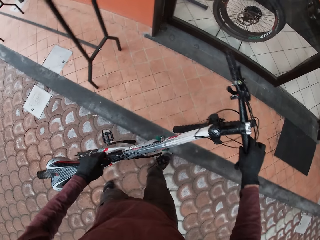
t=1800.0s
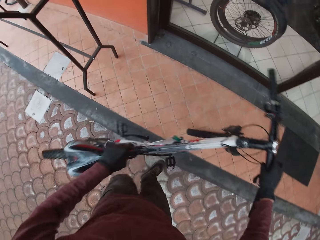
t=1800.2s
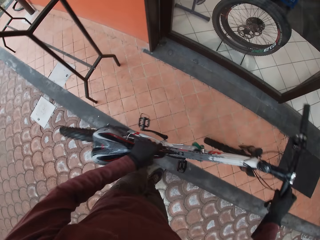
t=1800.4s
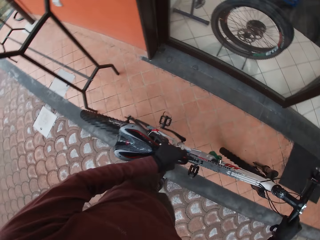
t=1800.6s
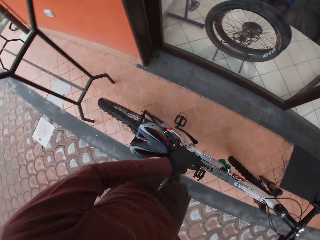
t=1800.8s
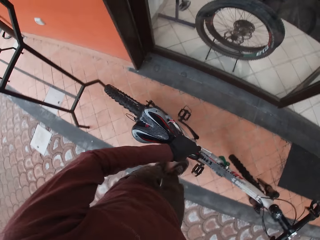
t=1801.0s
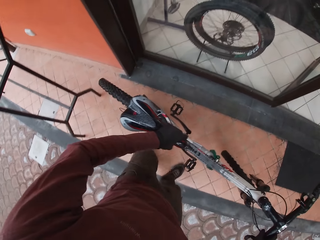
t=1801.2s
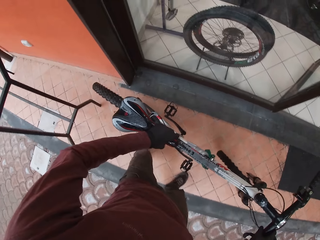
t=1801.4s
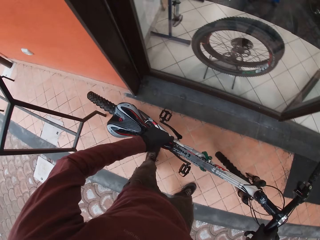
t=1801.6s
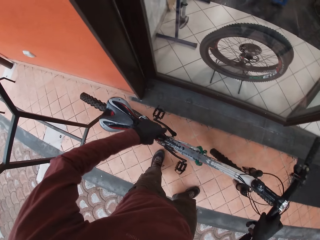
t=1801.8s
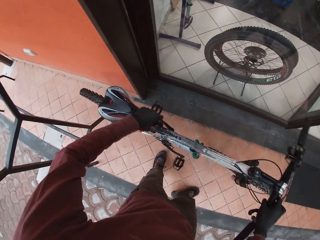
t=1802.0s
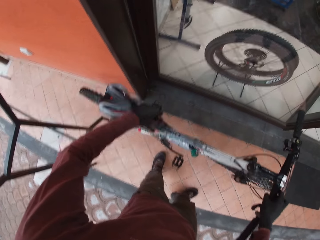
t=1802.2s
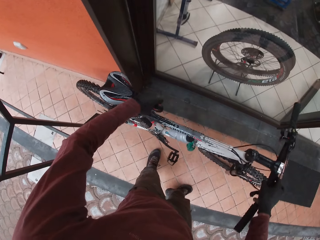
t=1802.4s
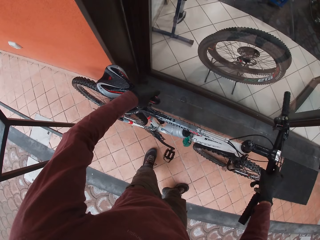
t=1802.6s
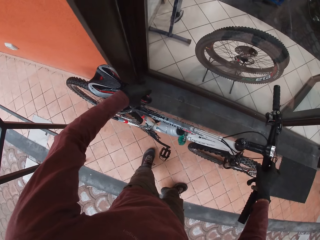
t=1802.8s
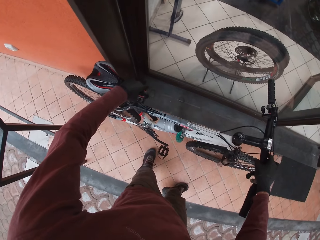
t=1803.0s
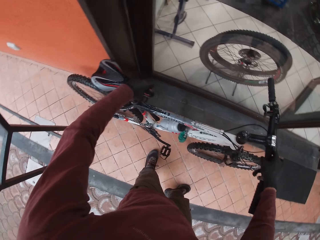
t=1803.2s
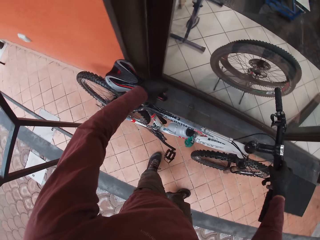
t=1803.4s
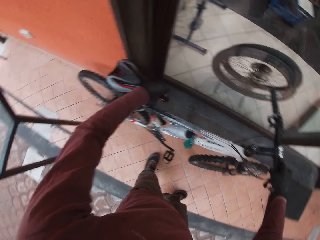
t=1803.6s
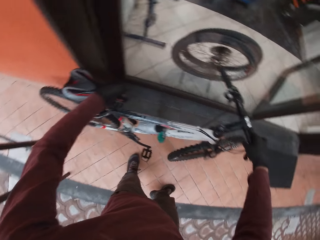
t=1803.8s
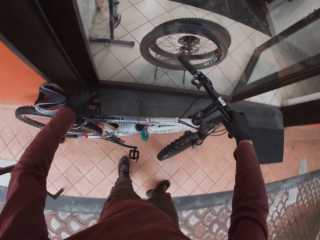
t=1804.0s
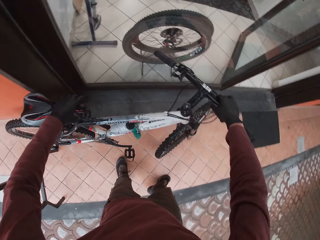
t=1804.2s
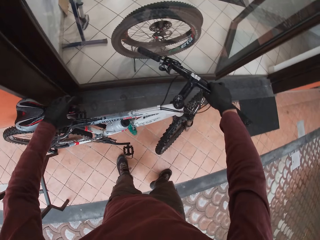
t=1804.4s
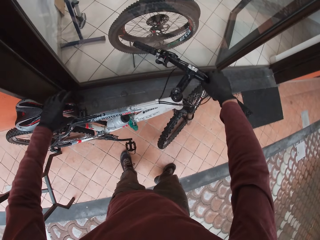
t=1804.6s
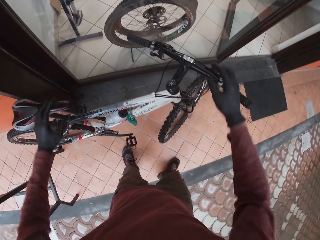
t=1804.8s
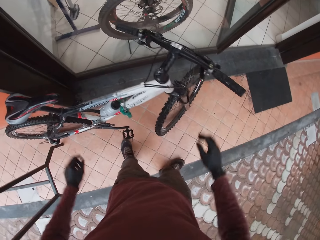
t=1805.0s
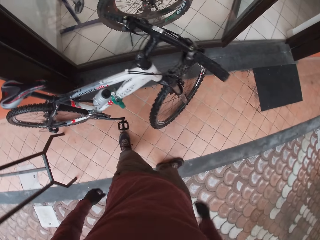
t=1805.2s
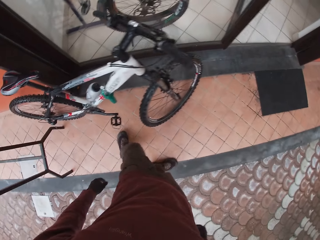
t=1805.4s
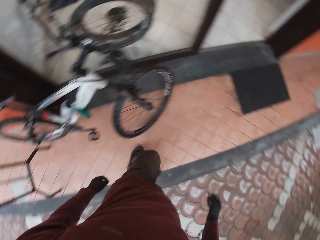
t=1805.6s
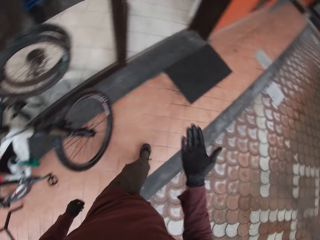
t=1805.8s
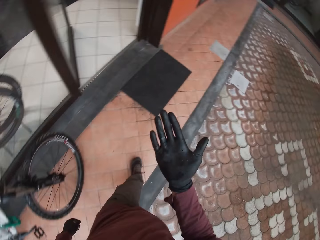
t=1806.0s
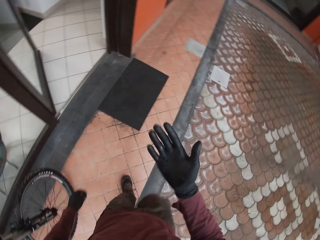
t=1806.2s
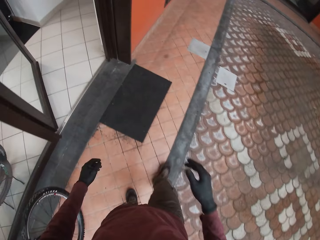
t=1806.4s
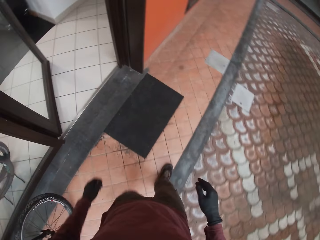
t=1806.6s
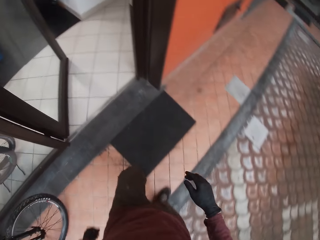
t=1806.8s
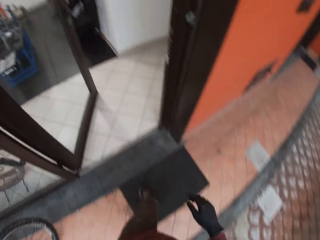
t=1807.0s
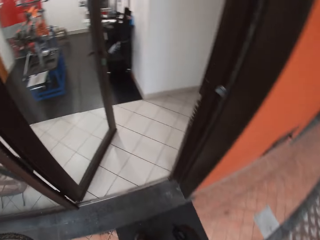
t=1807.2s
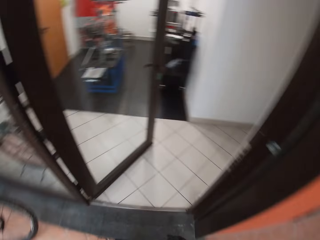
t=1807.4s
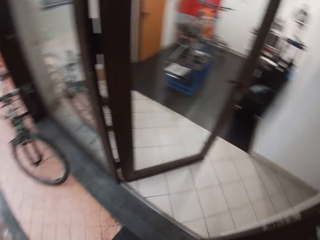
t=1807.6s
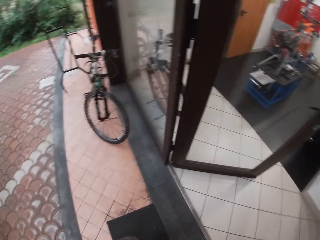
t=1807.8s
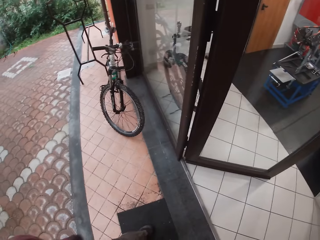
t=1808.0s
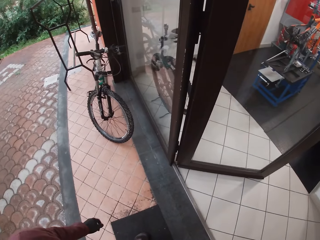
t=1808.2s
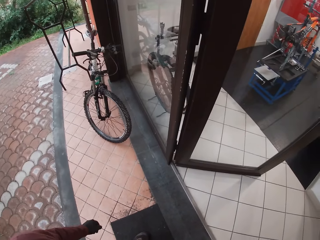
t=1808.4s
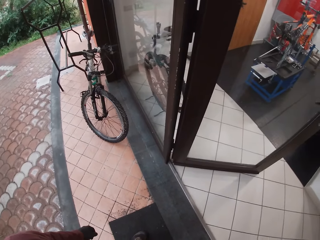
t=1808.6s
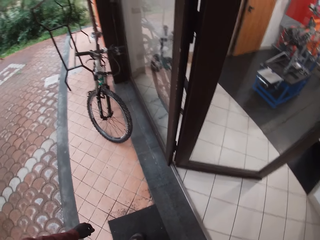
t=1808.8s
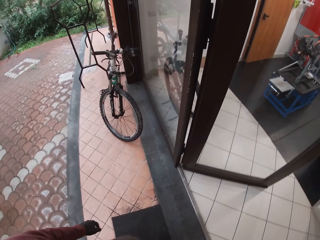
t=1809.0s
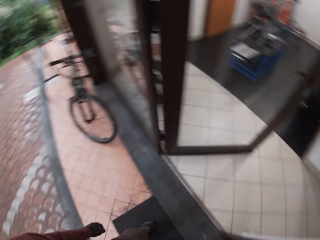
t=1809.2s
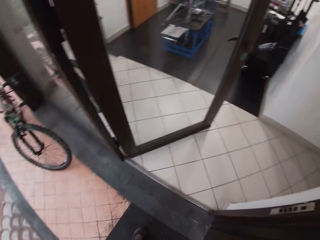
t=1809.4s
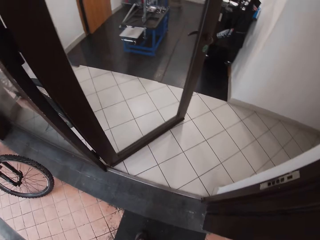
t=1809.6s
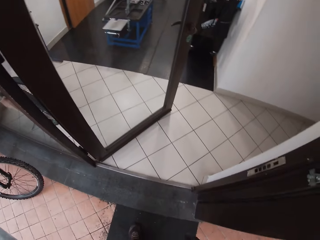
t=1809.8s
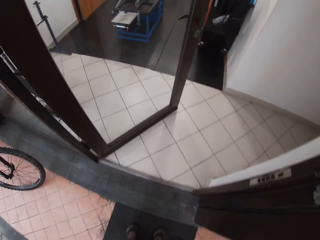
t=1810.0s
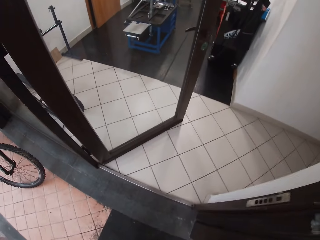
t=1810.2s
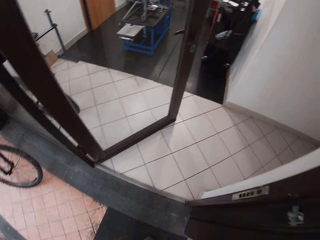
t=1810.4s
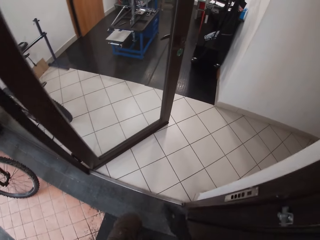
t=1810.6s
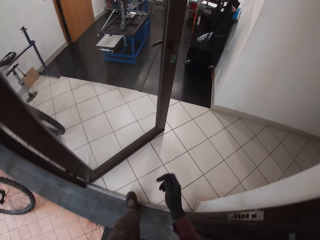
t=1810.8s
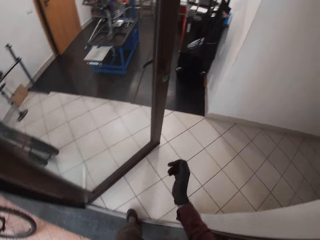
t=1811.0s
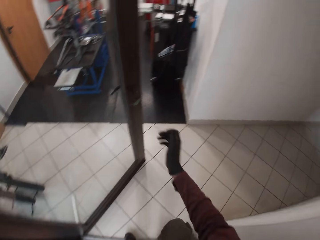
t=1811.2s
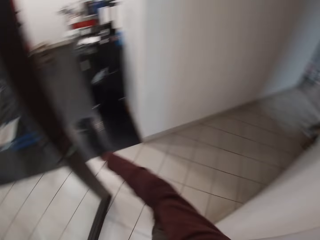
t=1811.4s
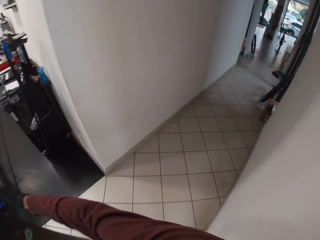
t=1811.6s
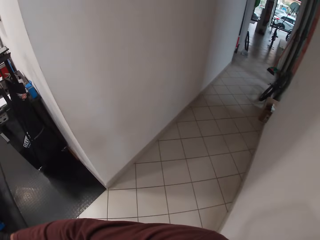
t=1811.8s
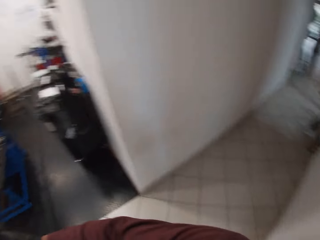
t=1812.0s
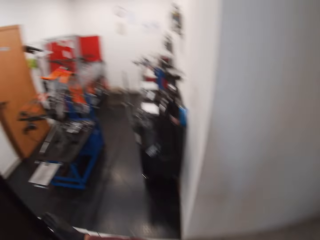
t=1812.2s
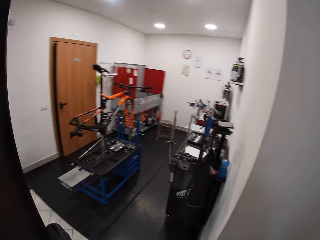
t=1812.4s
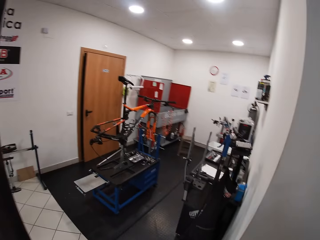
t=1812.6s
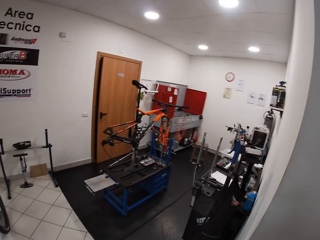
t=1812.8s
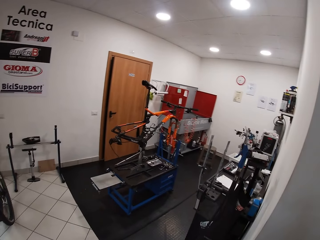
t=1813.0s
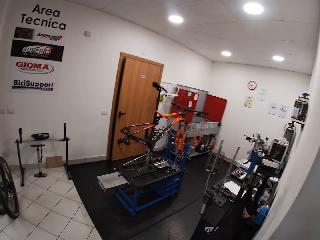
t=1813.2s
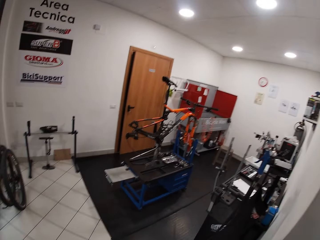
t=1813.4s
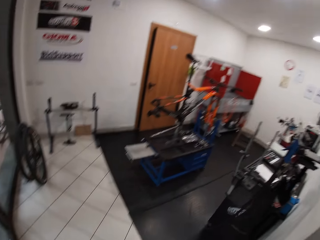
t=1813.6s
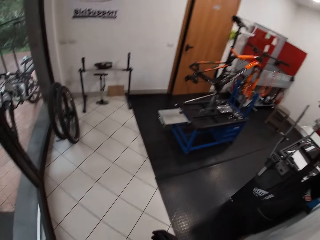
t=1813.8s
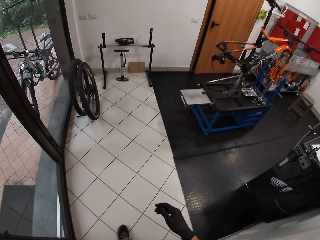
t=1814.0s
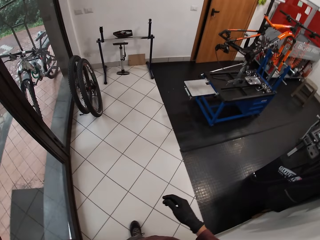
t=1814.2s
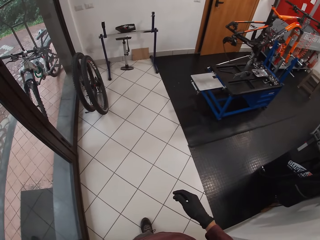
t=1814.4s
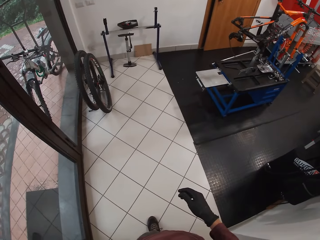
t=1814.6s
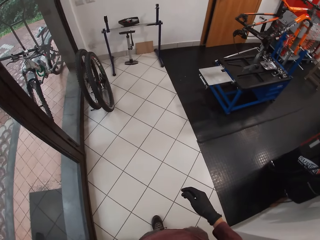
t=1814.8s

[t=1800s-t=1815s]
The camera wearer places the bicycle beside the door along the wall with both hands. He looks at his hand. He cleans his feet on the foot mat. He looks around the compound. He walks into the workshop. He closes the door with his left hand.

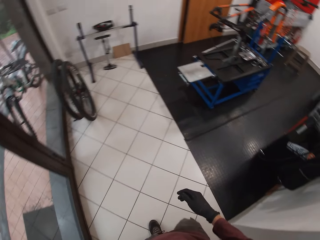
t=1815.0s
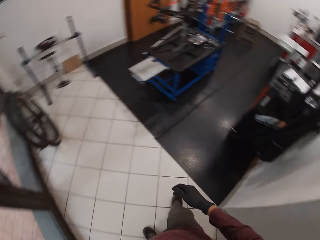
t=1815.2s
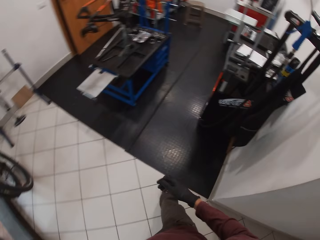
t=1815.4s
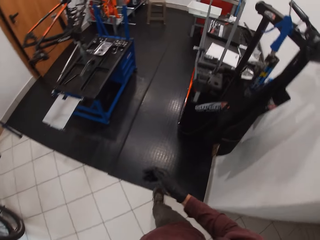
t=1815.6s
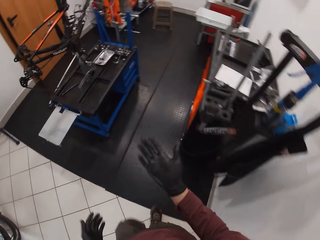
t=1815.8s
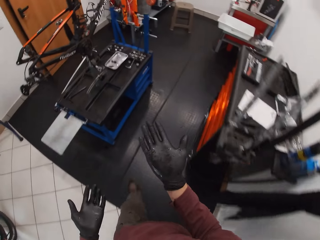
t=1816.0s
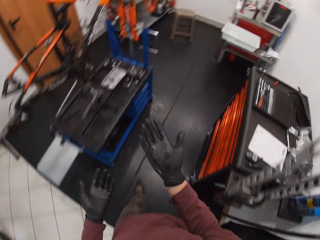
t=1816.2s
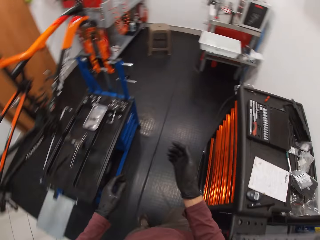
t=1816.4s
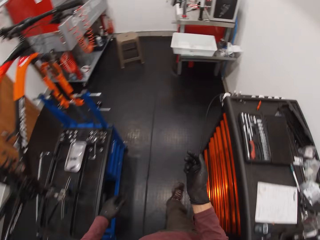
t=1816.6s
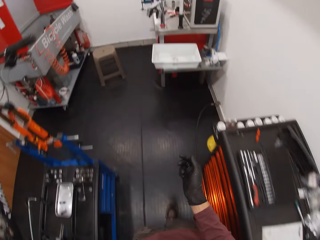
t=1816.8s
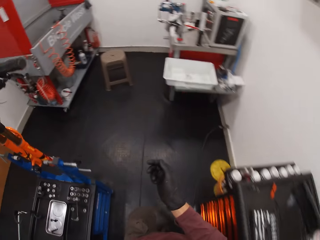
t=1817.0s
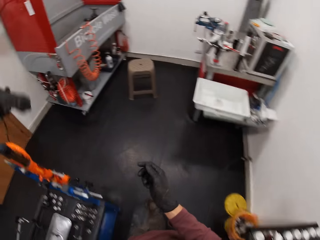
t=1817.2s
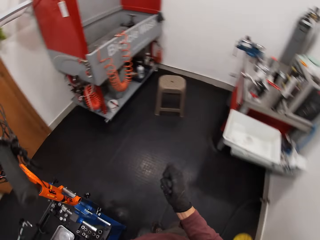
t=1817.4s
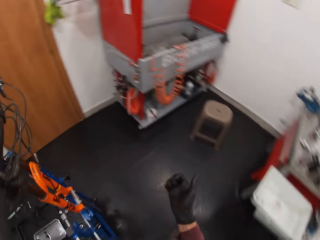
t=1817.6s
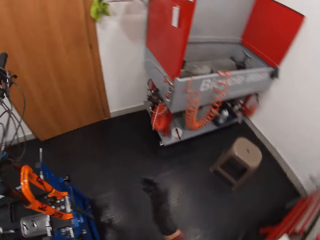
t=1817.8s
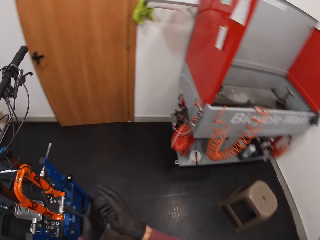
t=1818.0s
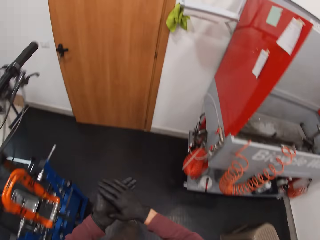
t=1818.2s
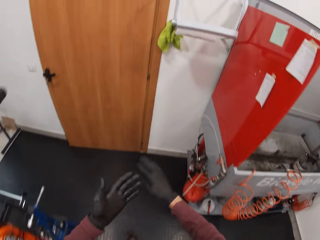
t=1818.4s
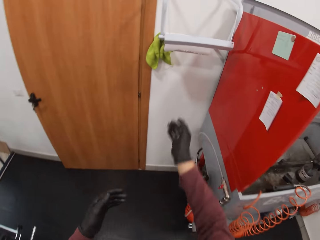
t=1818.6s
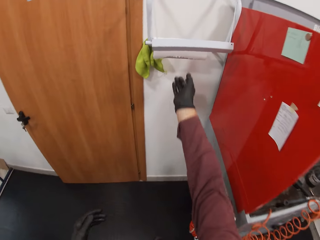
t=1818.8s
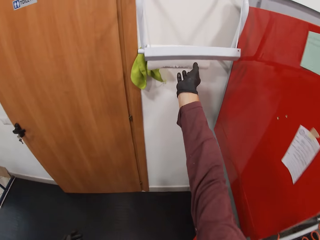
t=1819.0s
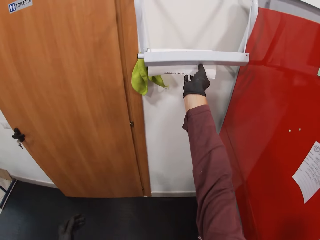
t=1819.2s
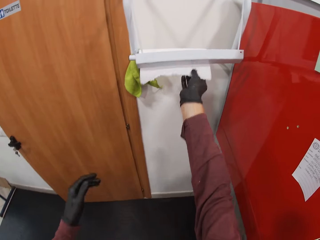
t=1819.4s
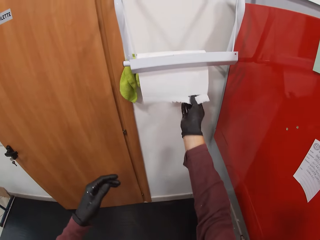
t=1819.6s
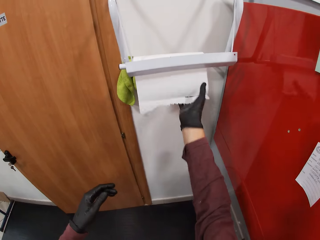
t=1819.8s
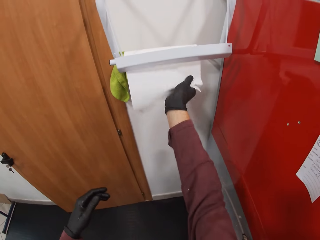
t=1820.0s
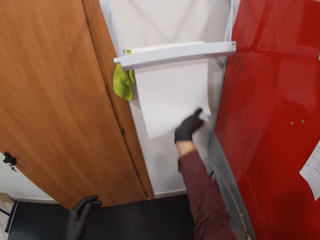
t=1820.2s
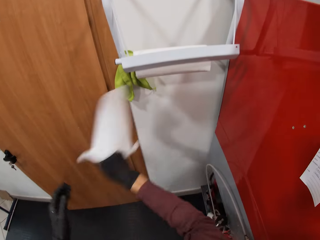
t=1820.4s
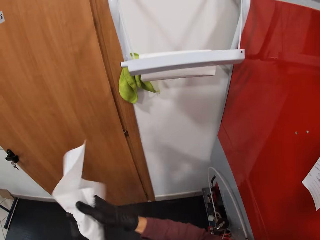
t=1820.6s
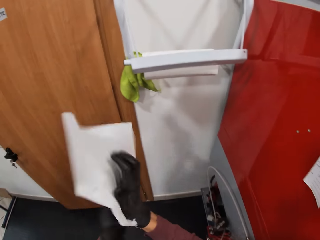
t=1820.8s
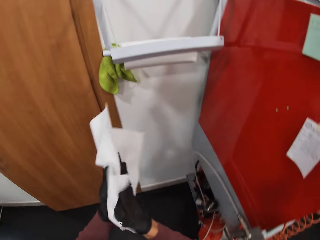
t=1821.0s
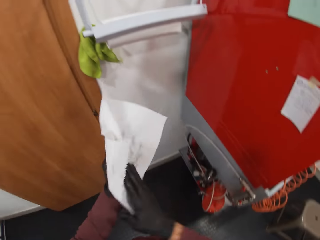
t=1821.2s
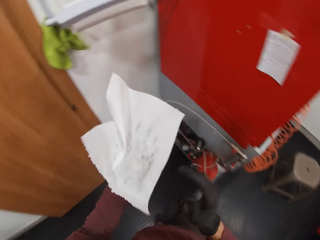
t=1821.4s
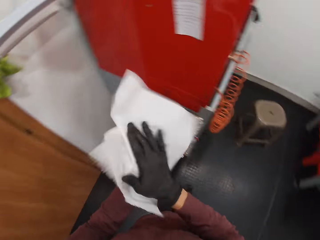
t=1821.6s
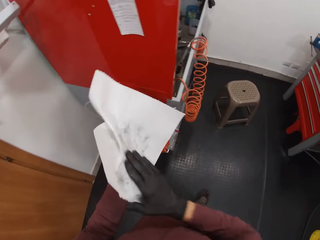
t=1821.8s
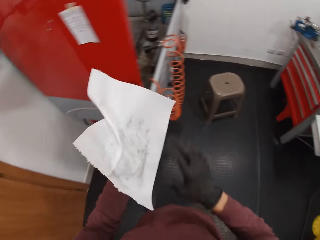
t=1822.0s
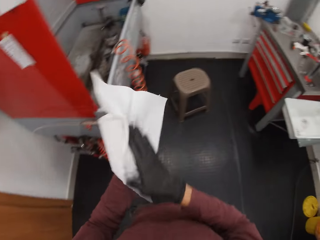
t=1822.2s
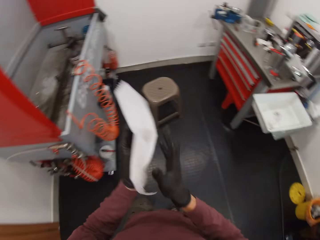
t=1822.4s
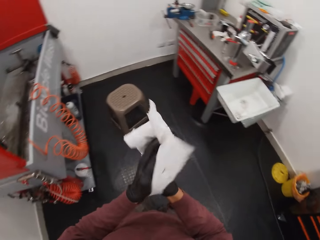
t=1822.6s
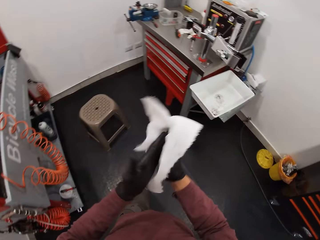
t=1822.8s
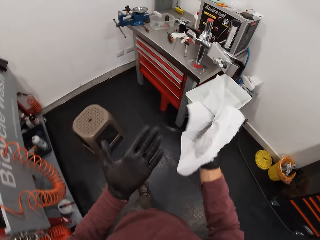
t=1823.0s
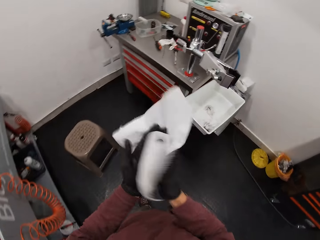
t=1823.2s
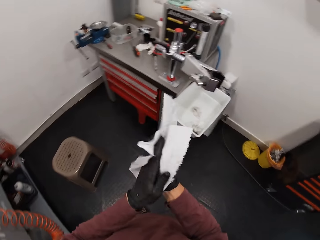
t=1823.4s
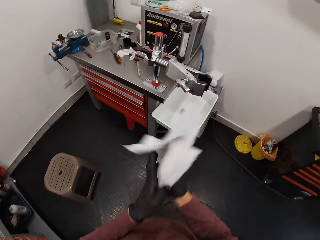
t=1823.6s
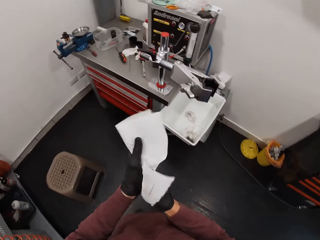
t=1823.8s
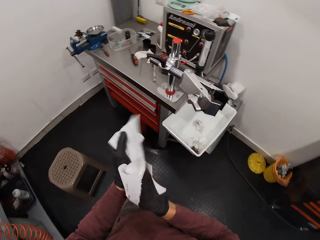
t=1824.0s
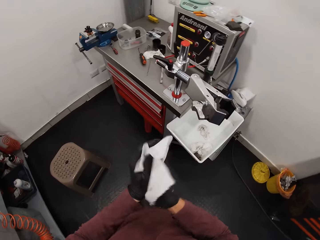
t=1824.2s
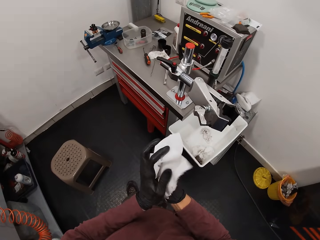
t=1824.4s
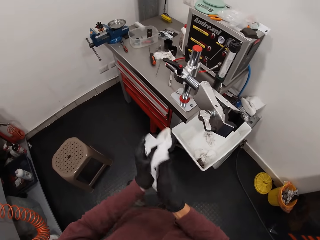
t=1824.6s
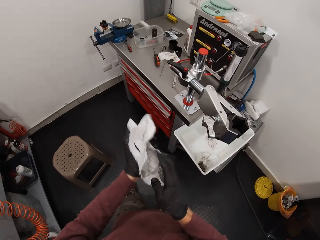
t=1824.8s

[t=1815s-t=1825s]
The camera wearer looks at his hands. He wipes his hands together. He pulls tissue paper from a tissue paper holder on a wall in the workshop. He cleans his hands with the tissue paper.
